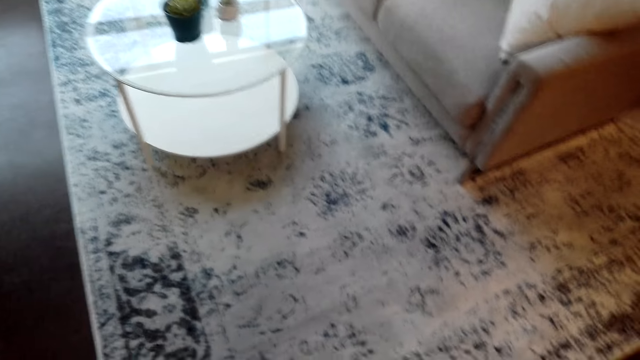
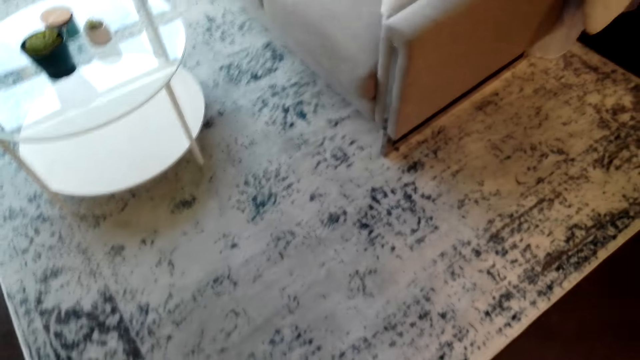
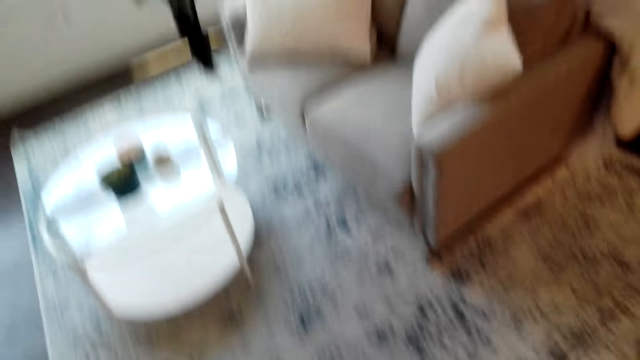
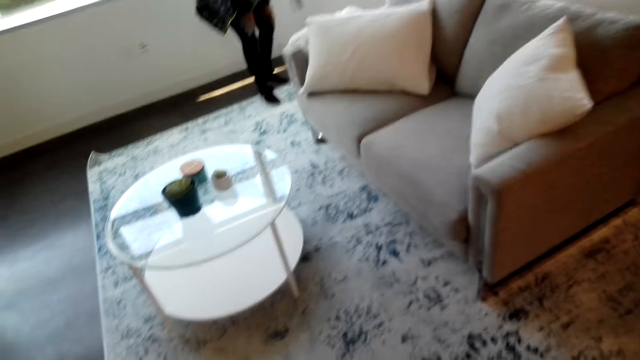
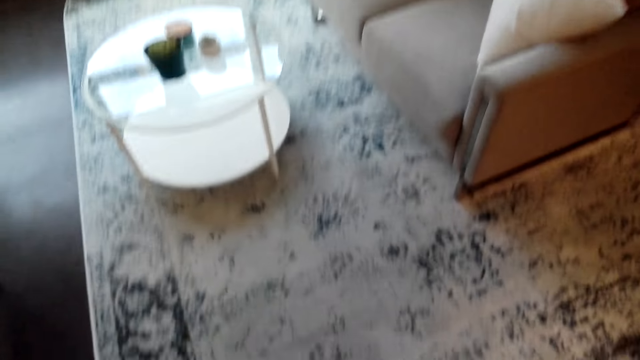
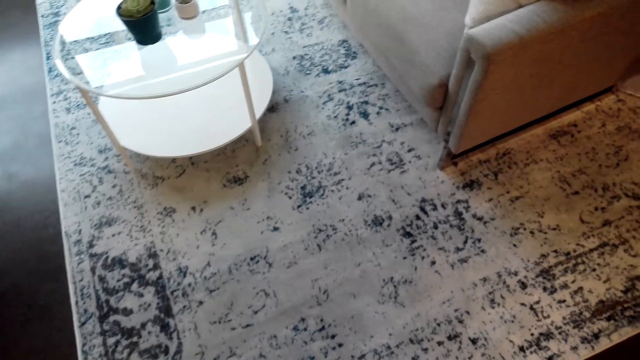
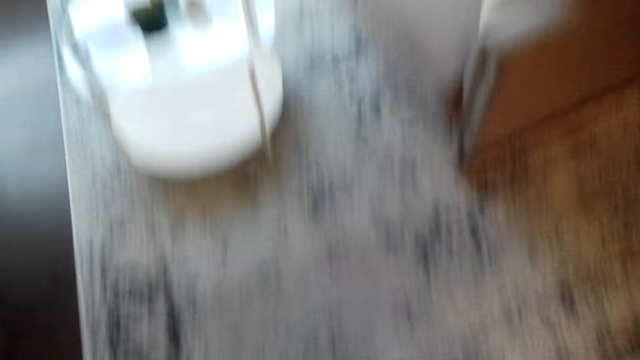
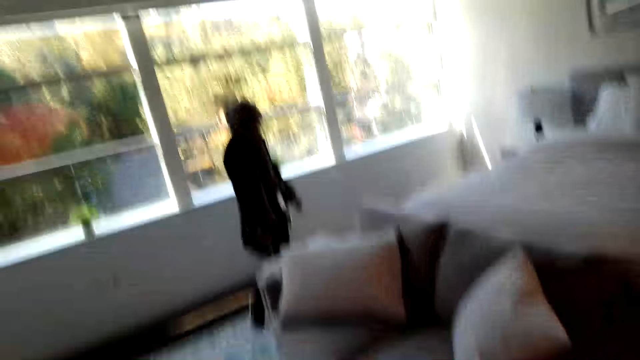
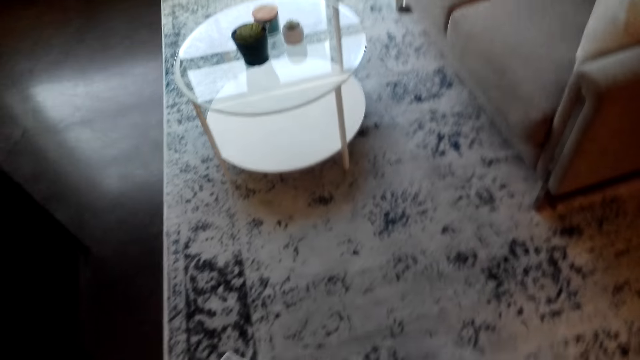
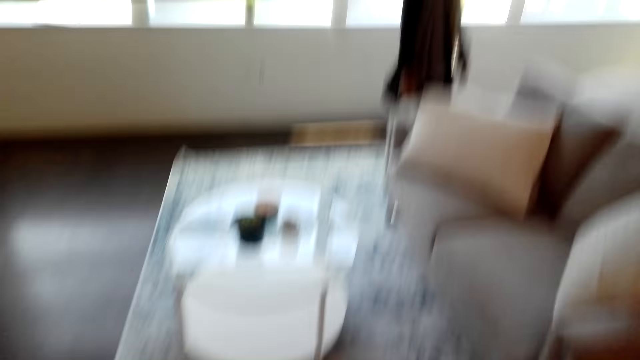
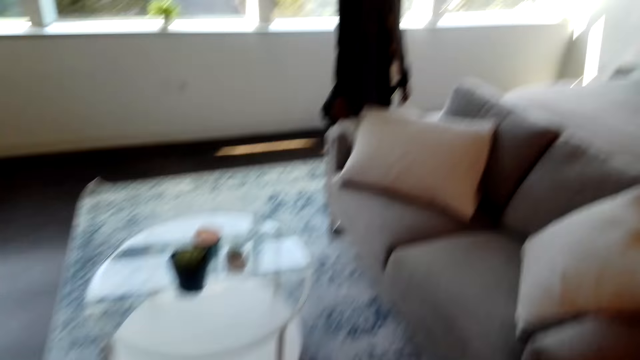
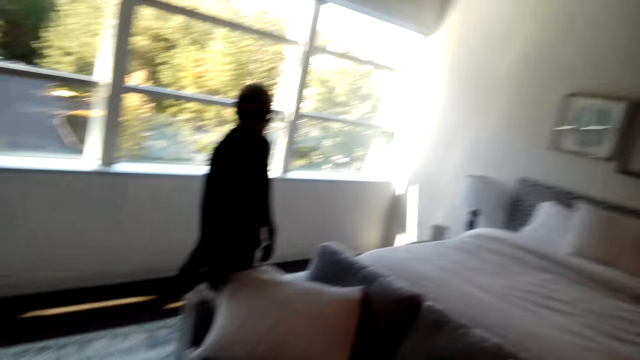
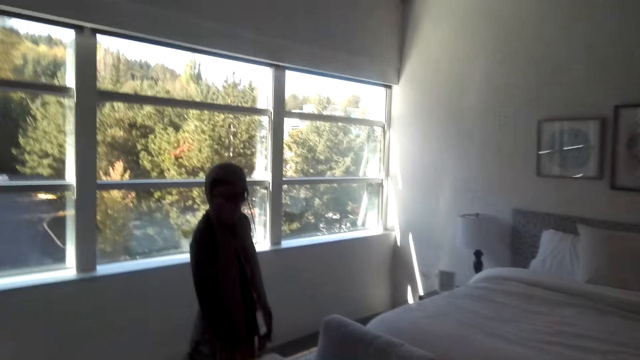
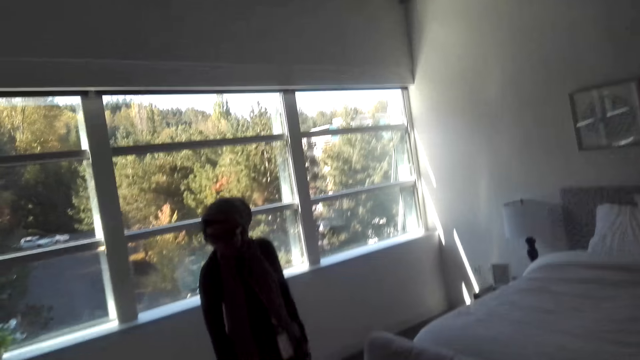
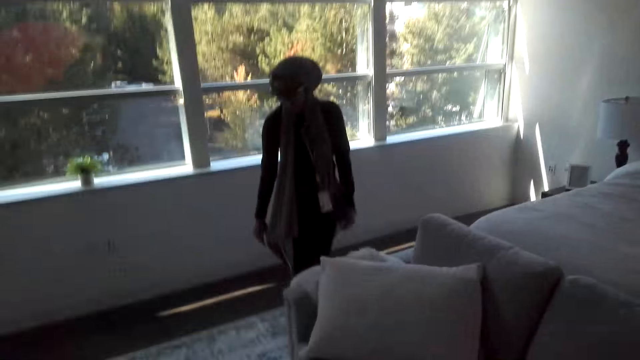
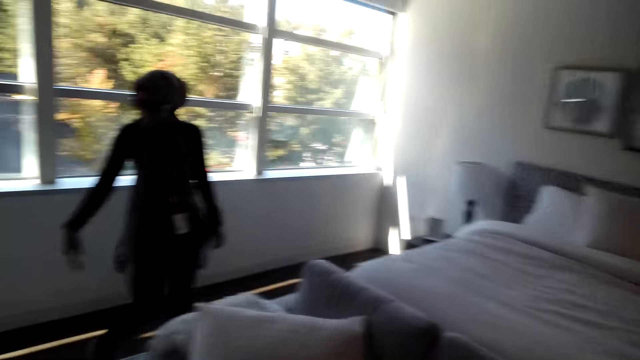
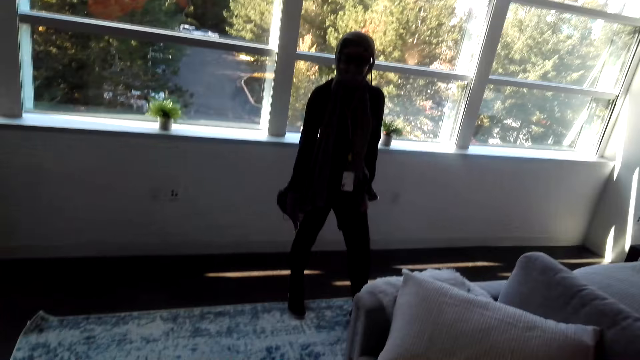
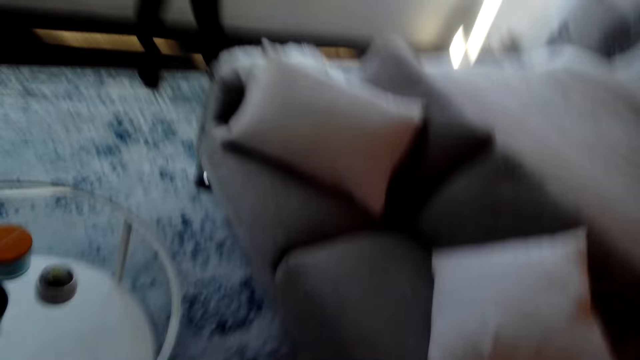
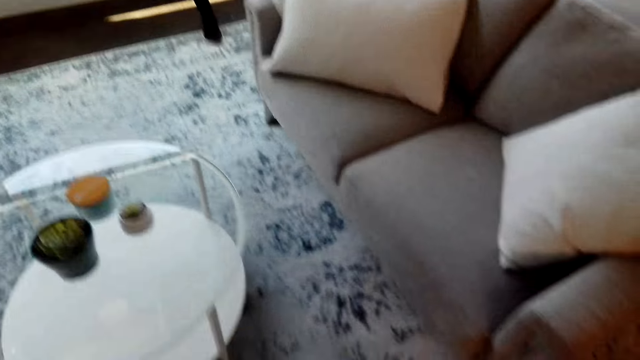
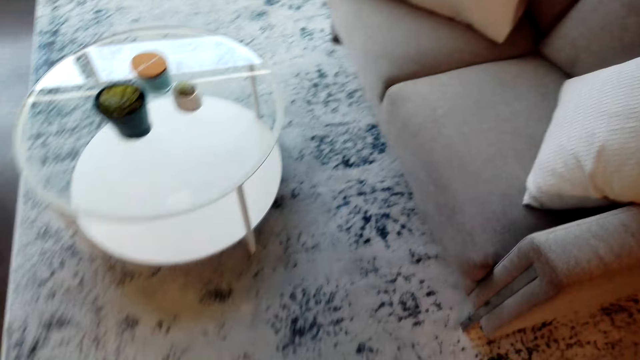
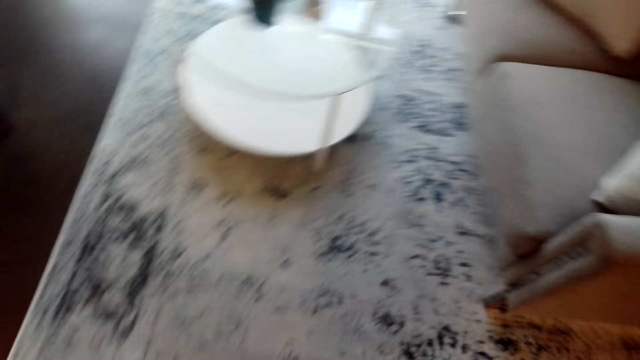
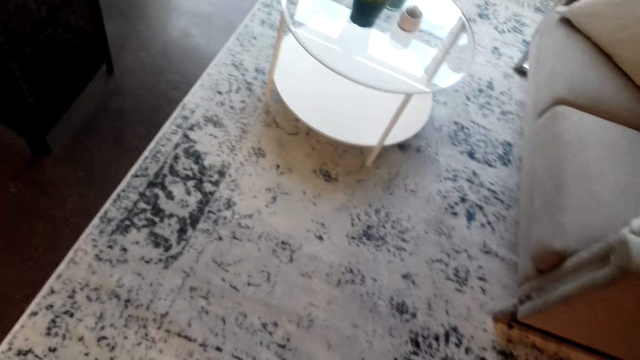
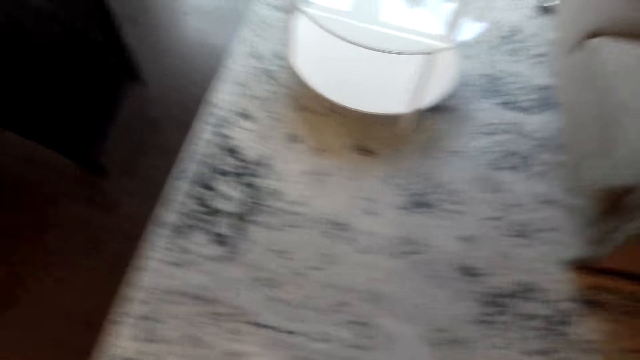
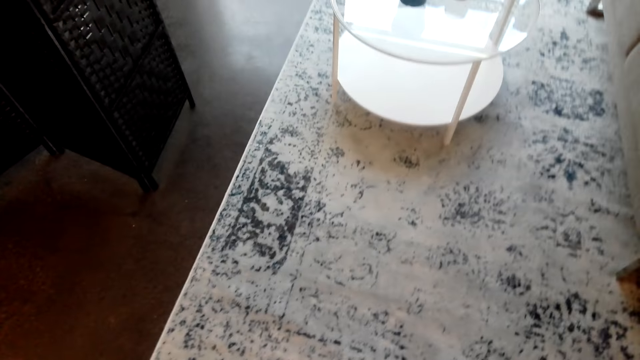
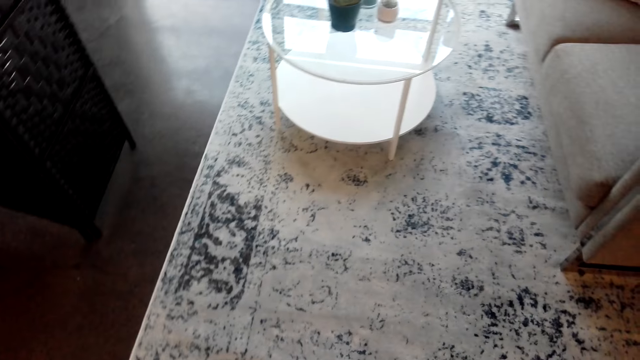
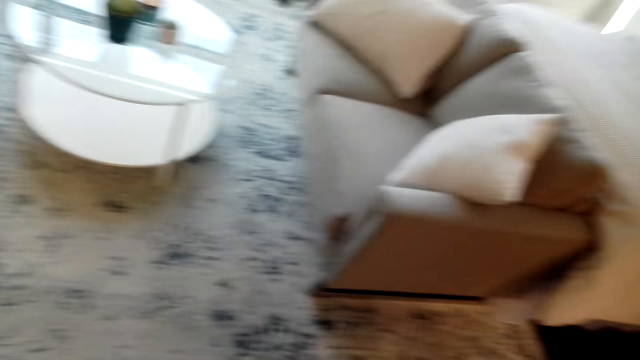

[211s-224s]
The woman moves hands. The camera wearer looks around the room.

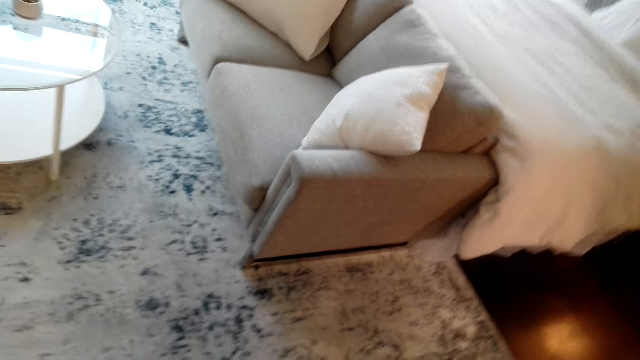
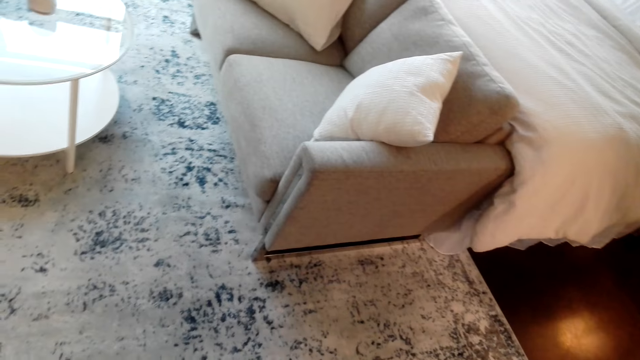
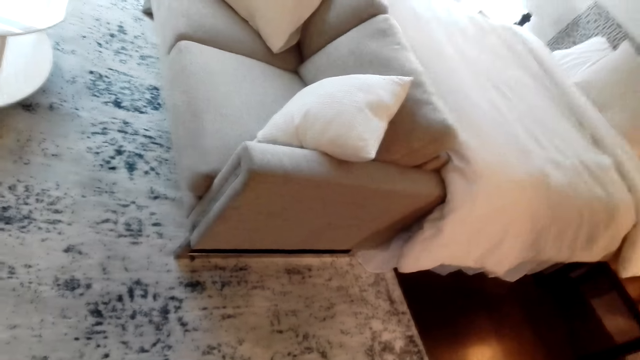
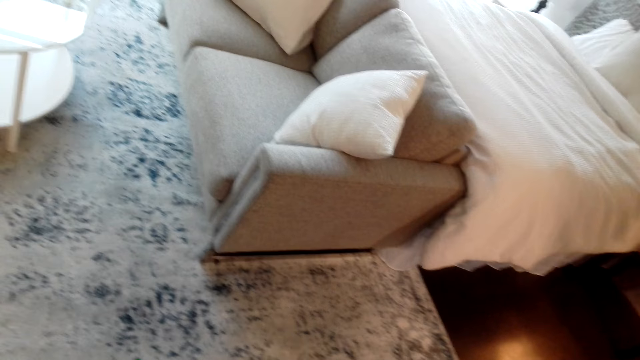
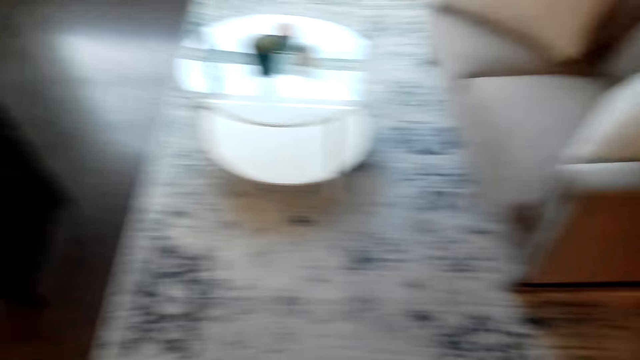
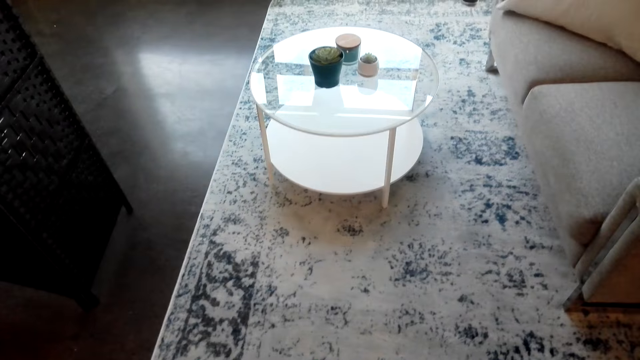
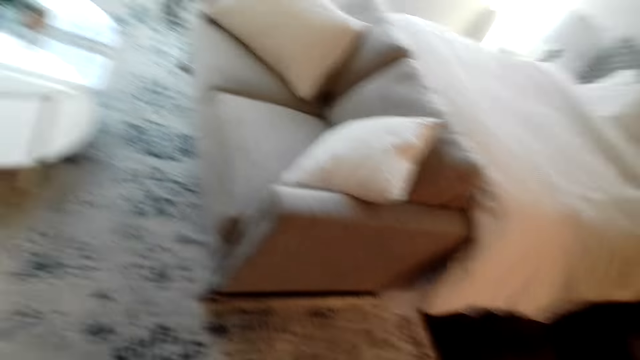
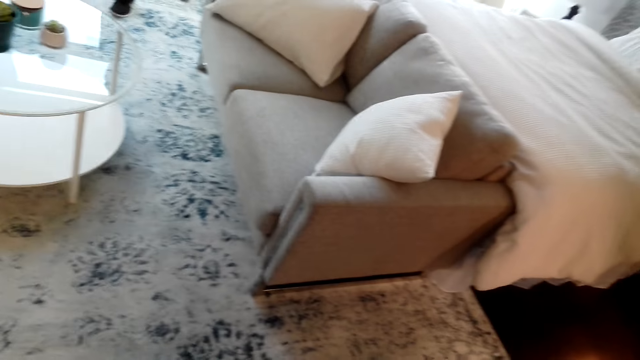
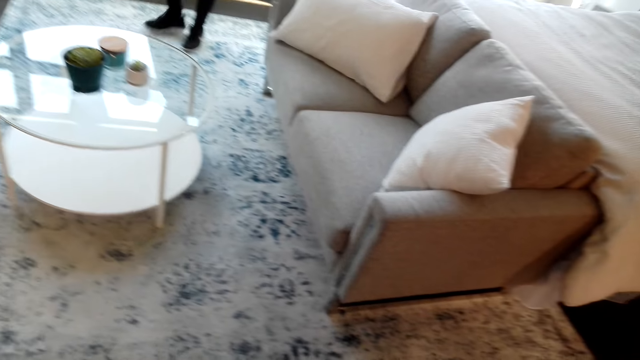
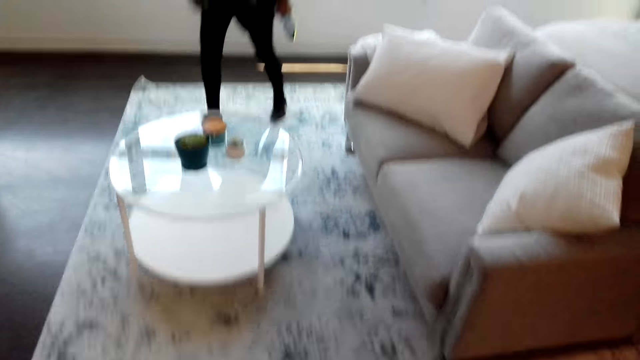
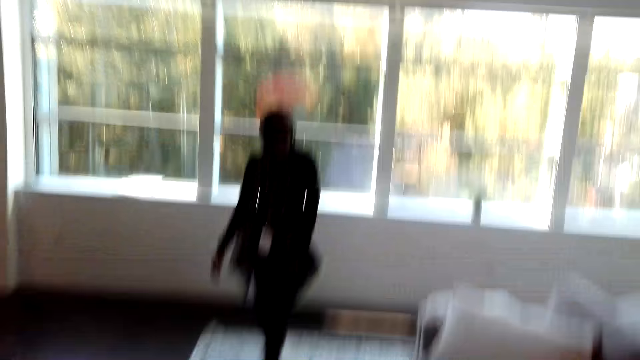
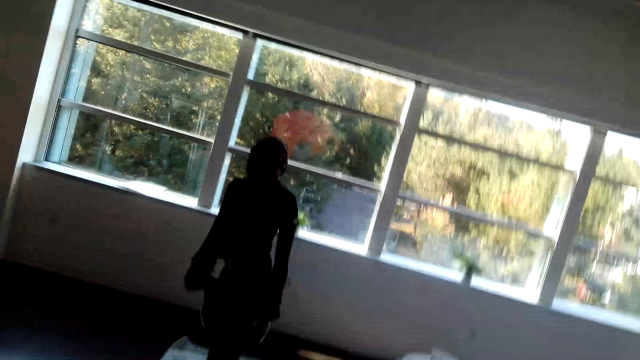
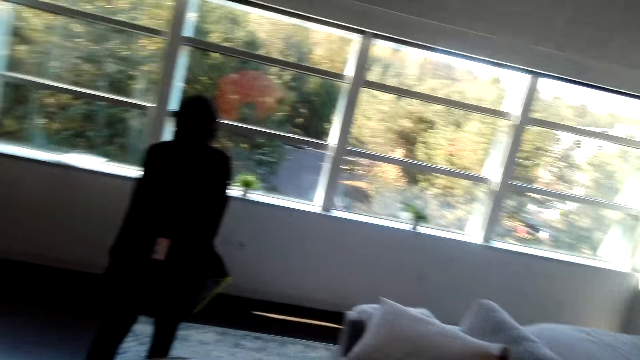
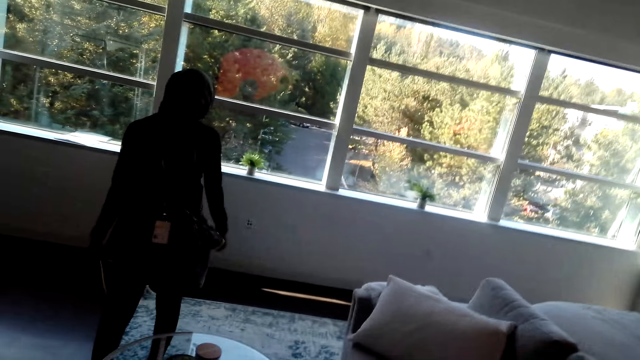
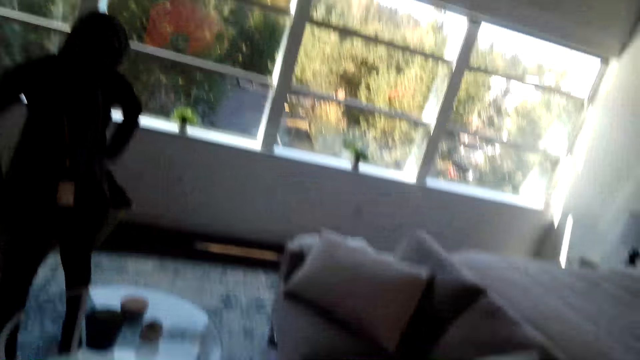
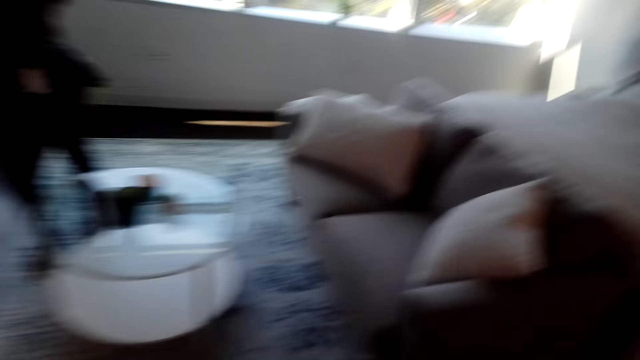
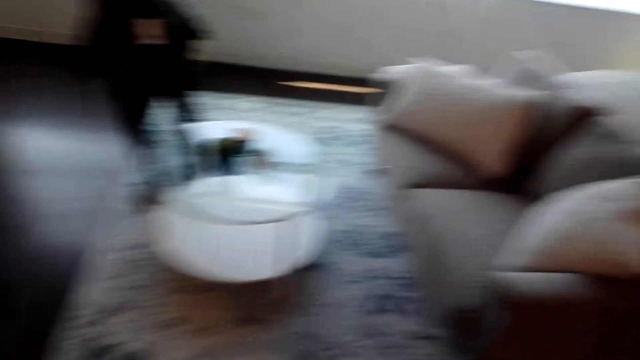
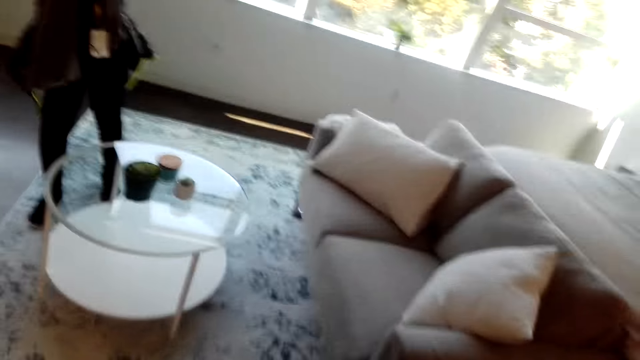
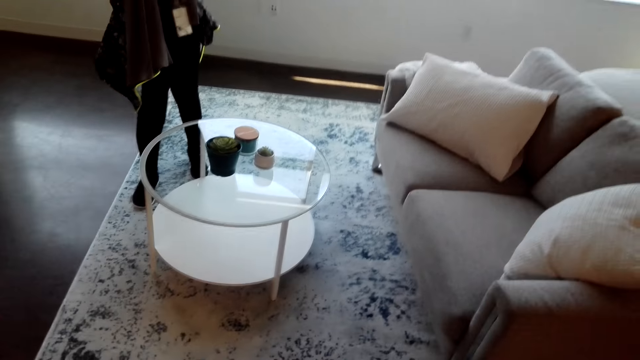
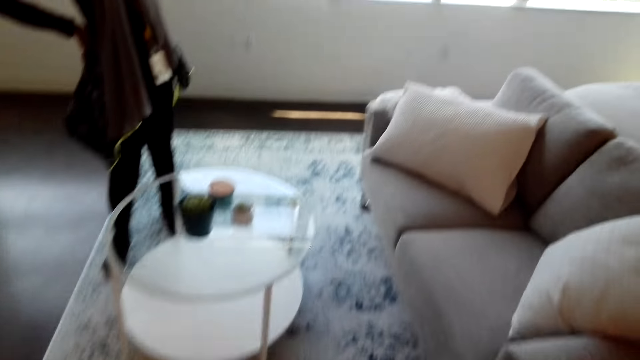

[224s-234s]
The woman moves around the house.
